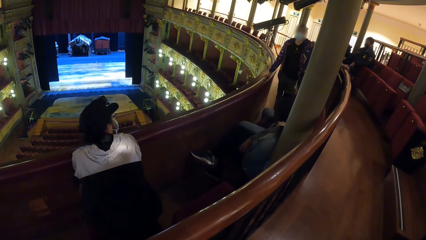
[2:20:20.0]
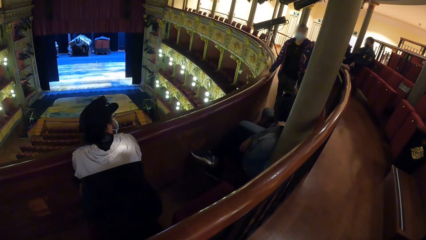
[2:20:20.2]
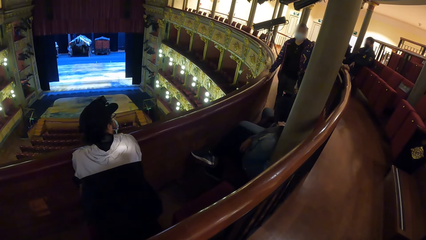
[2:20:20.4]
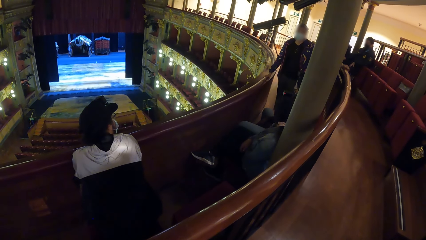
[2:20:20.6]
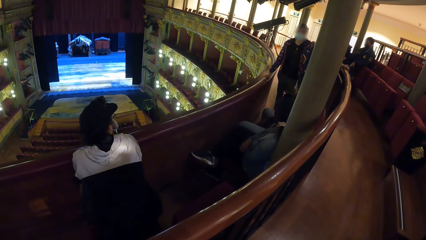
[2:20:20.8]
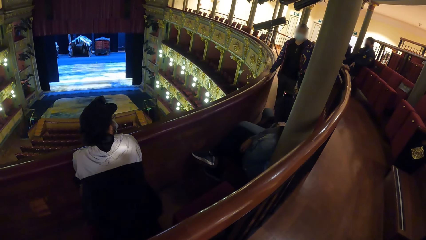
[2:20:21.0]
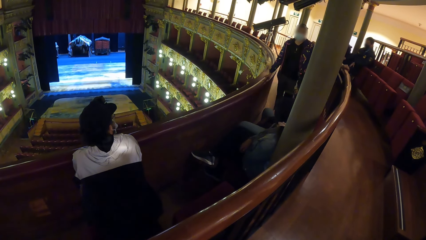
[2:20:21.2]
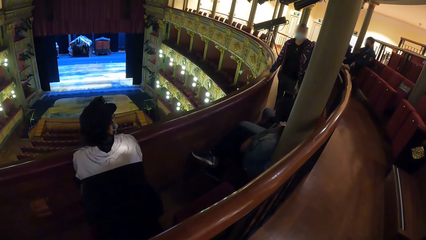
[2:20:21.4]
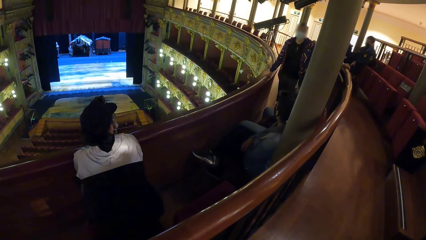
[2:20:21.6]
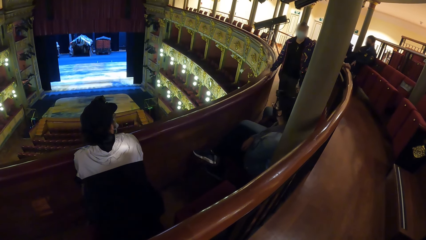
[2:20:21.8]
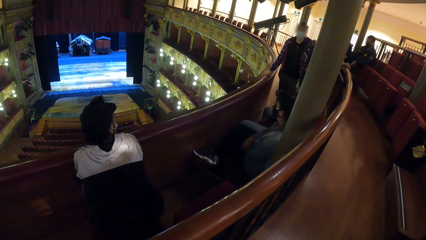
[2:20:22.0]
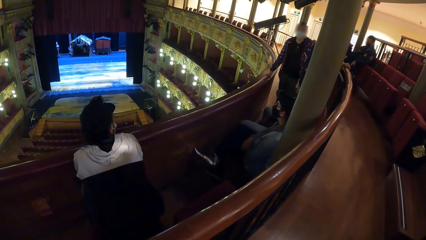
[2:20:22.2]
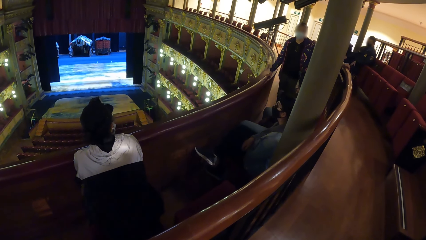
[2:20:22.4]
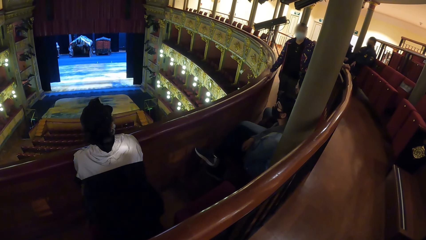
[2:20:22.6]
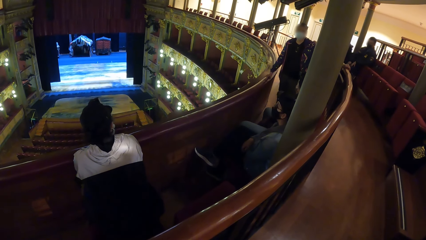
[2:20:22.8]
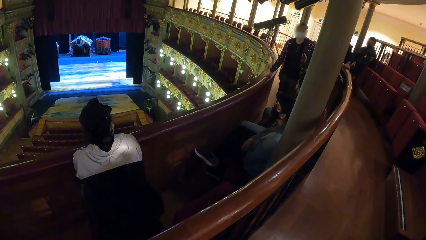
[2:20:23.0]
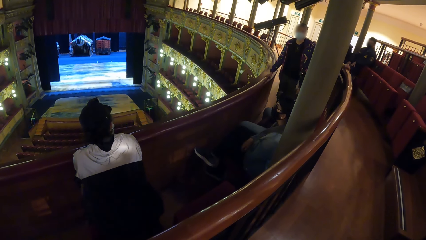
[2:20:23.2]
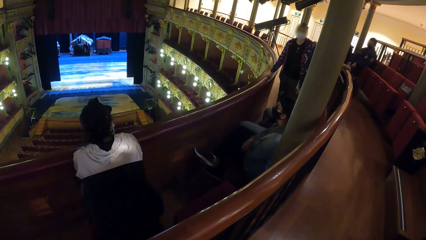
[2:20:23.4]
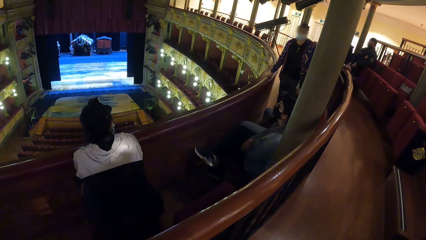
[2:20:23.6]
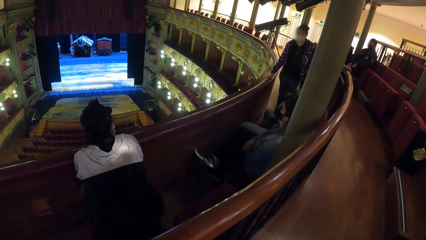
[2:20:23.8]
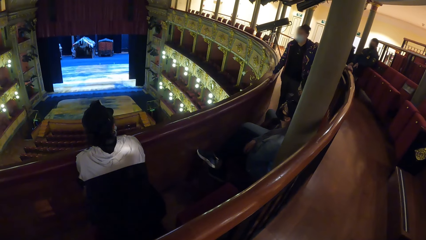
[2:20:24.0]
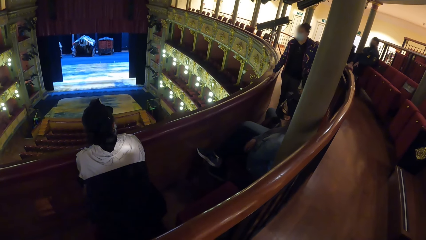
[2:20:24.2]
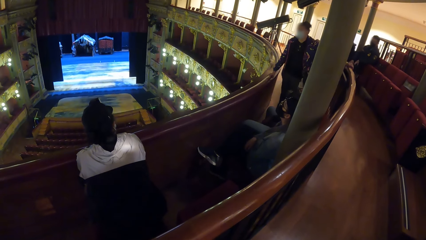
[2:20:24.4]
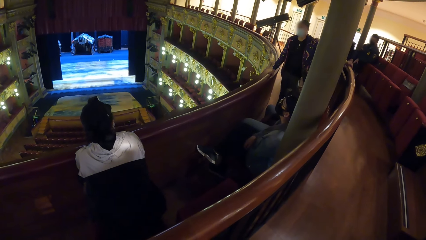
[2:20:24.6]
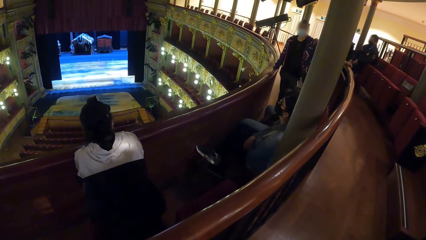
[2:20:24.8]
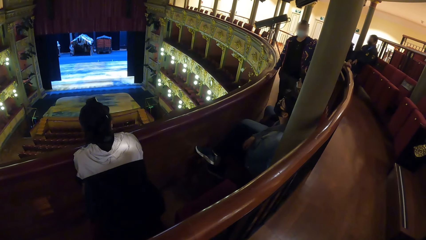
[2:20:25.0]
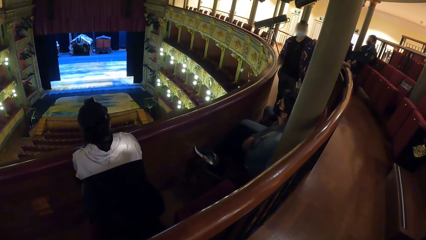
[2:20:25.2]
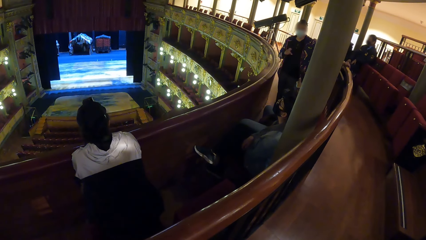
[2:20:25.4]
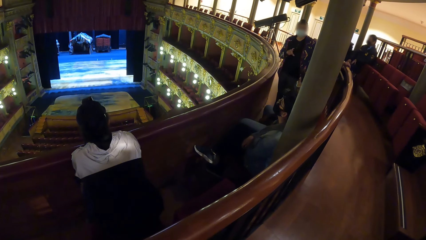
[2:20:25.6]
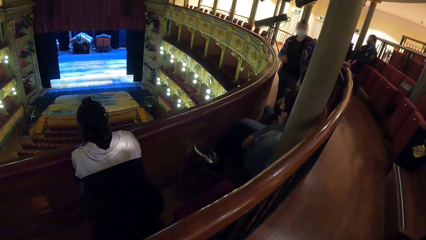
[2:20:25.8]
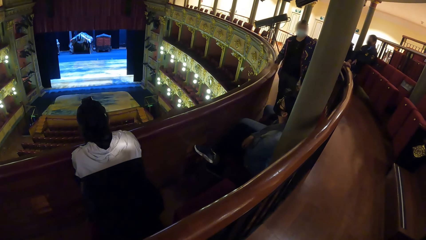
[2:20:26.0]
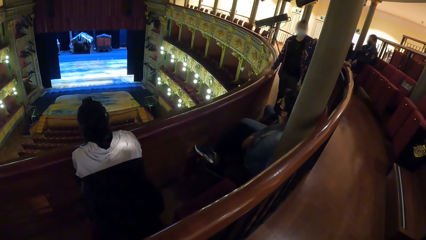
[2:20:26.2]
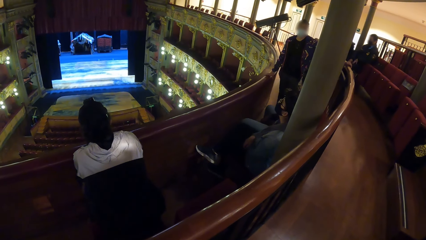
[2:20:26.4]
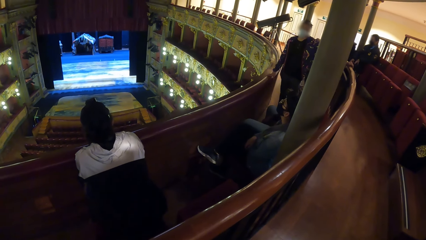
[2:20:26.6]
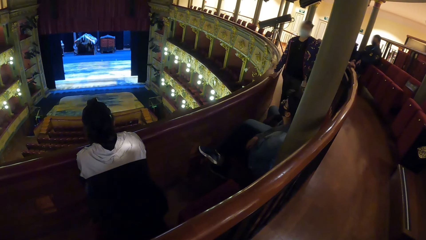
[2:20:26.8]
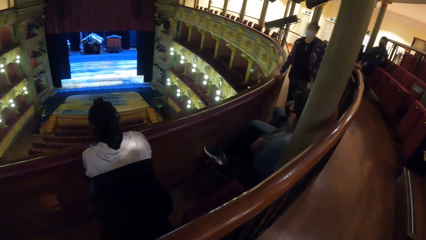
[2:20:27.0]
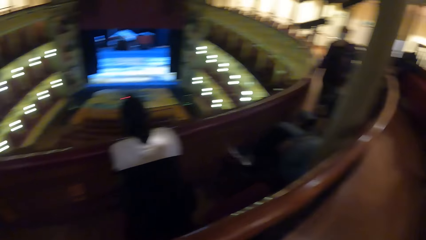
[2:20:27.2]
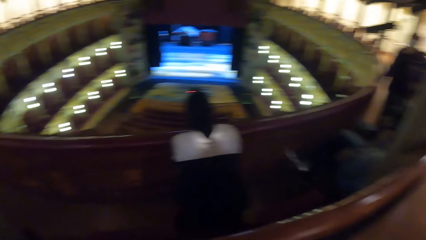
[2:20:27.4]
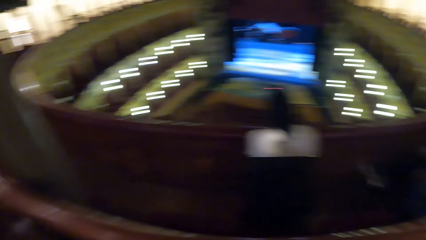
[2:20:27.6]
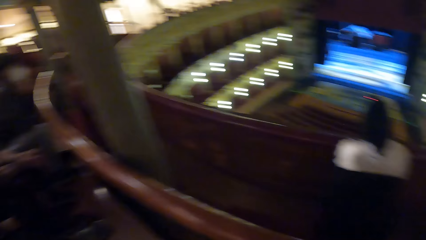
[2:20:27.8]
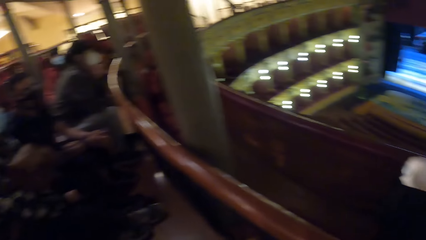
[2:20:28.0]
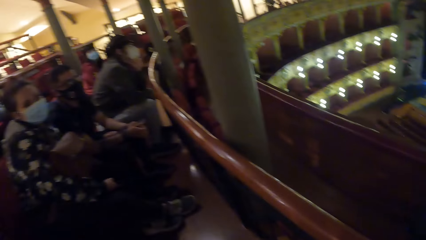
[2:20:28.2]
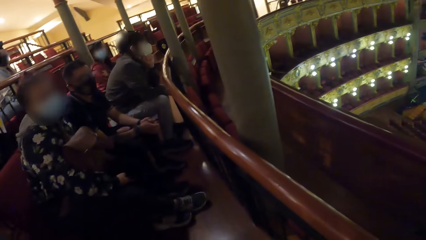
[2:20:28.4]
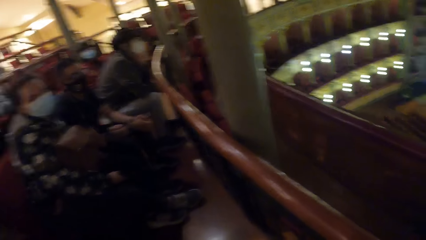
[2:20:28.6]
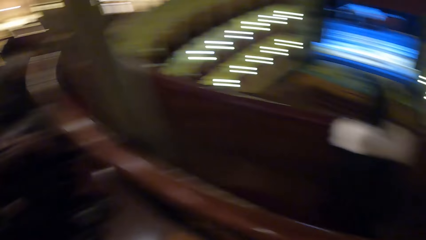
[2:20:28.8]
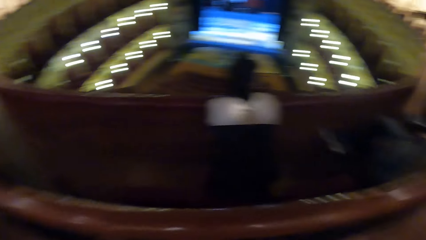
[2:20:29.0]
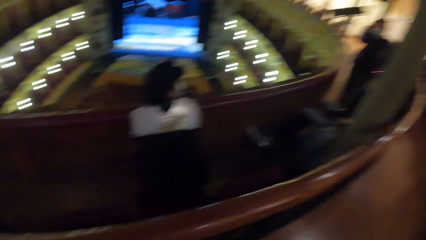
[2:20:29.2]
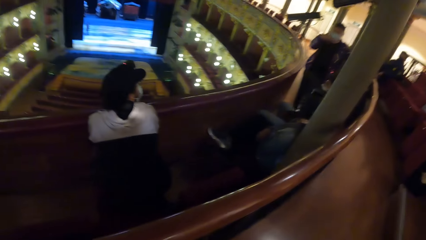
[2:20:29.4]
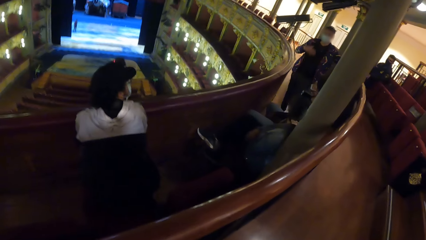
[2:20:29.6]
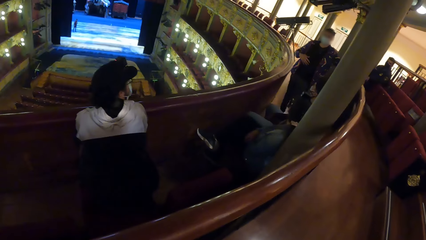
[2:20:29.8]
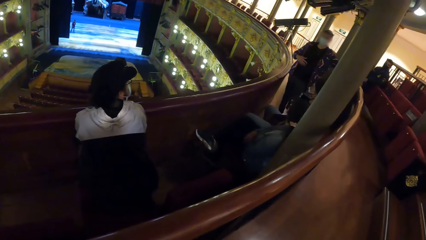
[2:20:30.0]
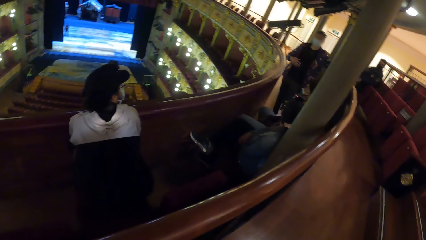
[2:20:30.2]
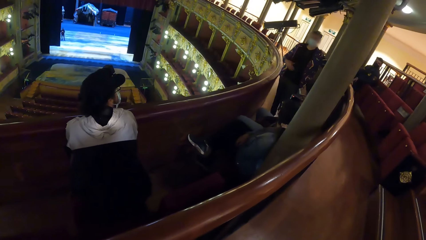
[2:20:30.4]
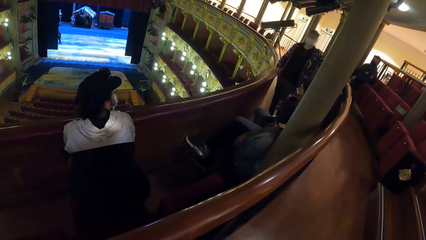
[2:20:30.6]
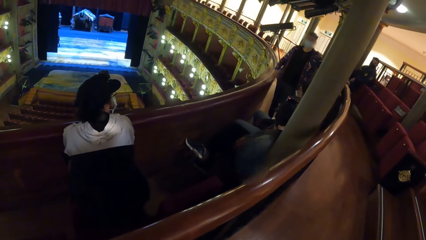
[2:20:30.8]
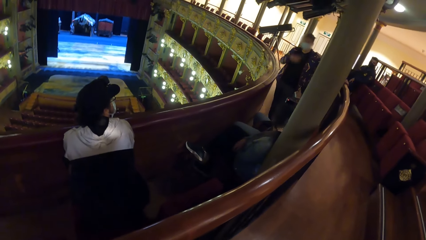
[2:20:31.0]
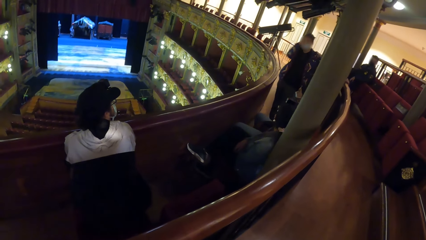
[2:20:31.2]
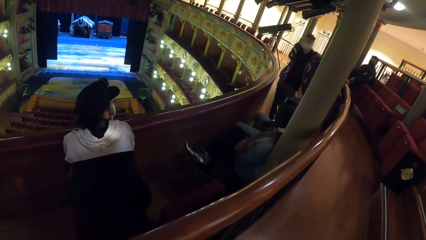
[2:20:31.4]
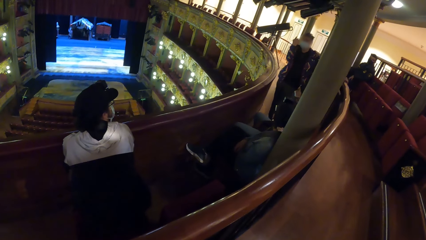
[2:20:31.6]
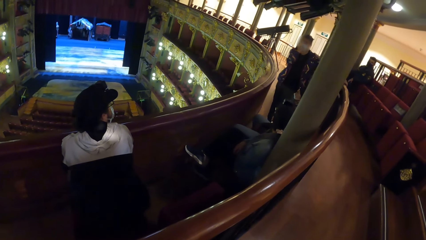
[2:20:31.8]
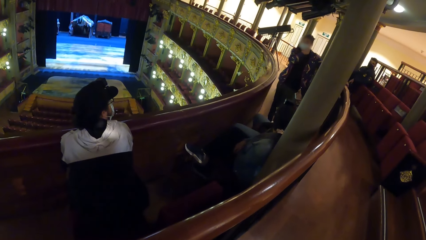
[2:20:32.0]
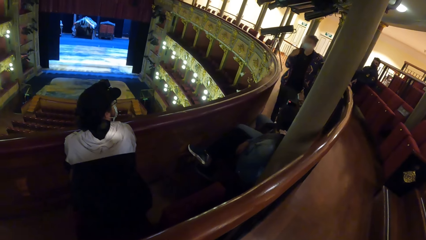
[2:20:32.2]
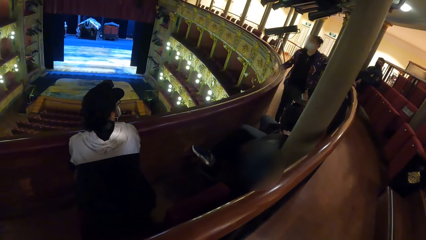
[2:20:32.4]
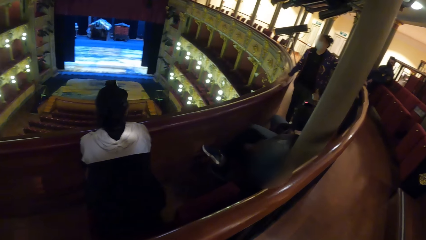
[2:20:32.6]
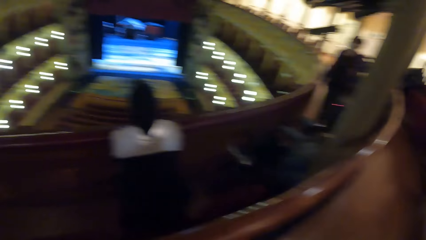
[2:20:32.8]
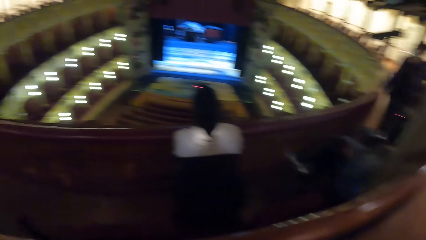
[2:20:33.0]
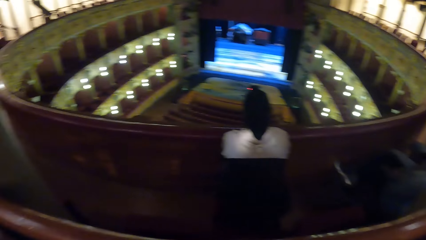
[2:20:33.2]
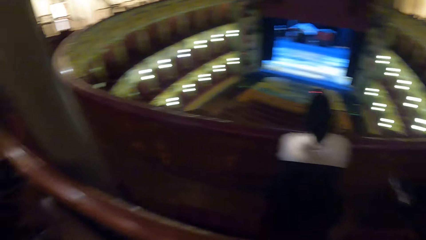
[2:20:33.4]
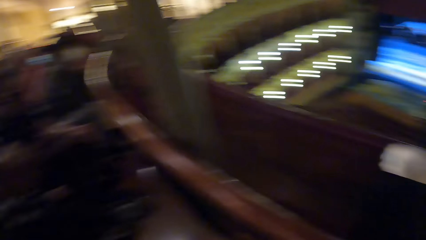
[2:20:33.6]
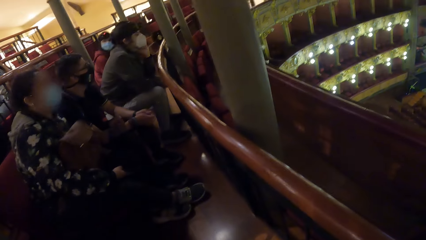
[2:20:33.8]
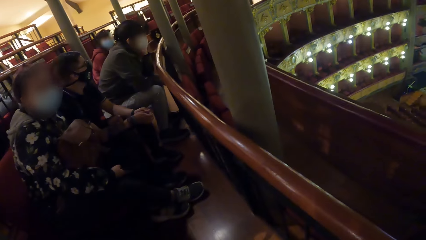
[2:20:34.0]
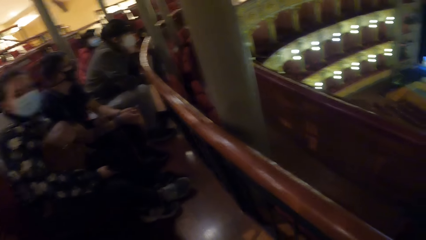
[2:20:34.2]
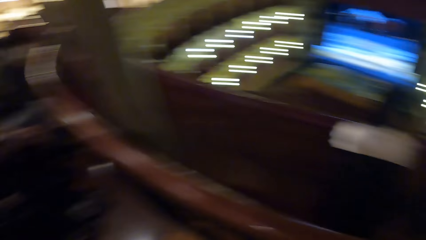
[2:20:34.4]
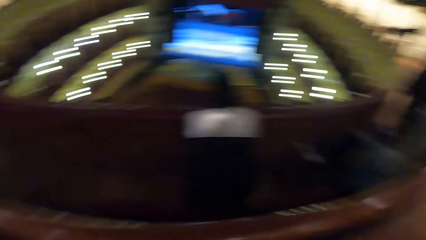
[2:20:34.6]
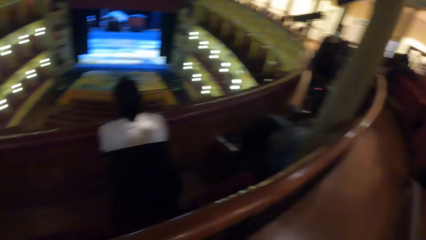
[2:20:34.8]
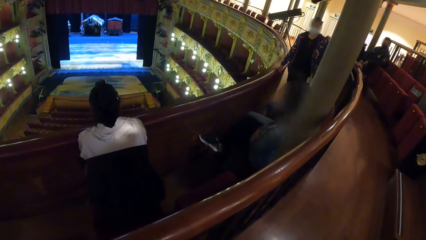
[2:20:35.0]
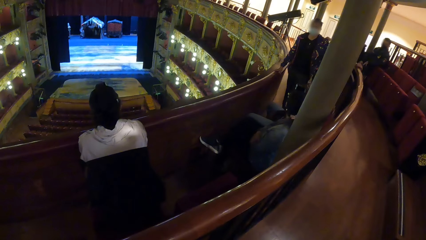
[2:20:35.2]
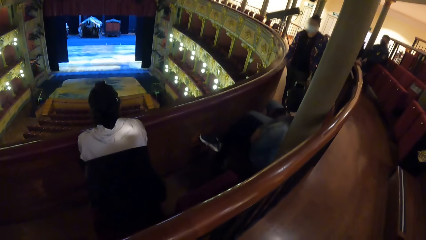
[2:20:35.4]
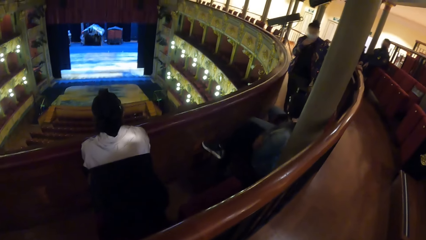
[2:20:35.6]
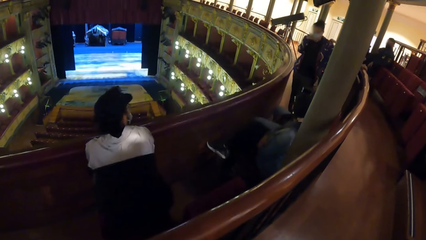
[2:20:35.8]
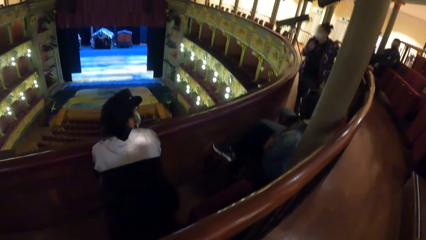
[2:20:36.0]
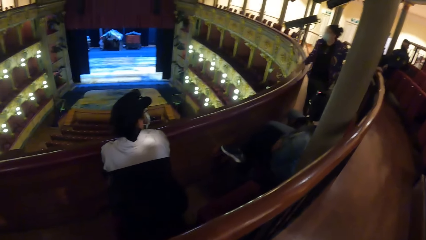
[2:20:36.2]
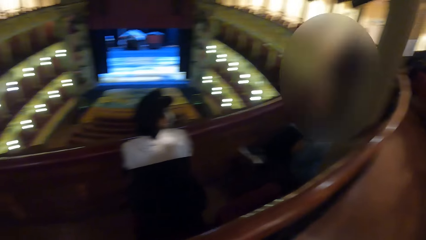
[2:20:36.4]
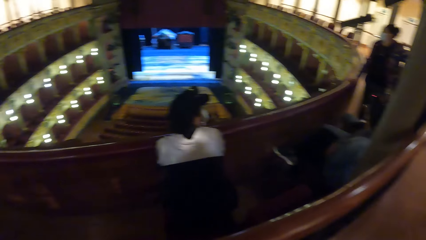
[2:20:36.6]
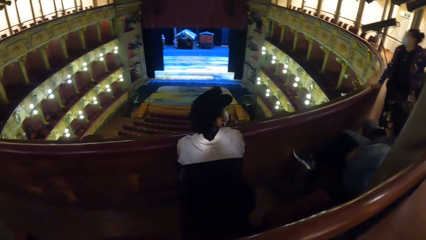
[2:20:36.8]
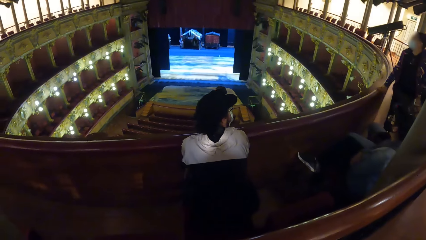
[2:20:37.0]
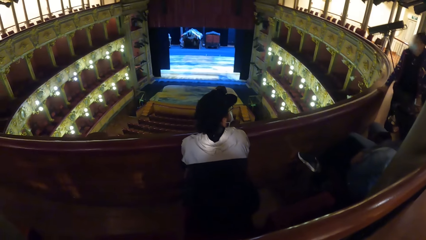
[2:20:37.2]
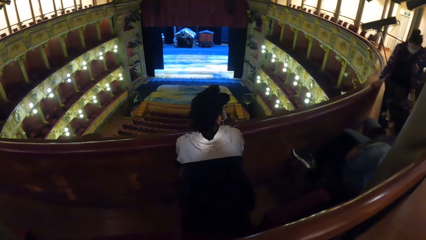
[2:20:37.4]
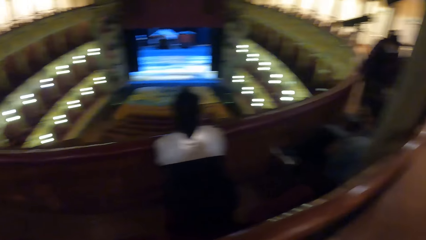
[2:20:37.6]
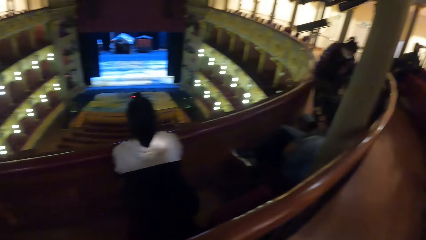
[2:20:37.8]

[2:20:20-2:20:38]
The woman gestures with her right hand. The woman places her right hand on the hand rail. The camera wearer looks around. The woman gestures with her right hand. The woman places her right hand on the hand rail. The woman gestures with her right hand. The woman touches her nose mask with her right hand.
